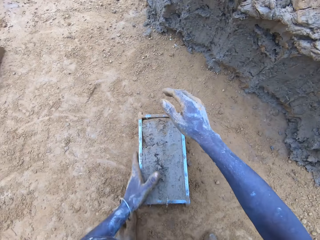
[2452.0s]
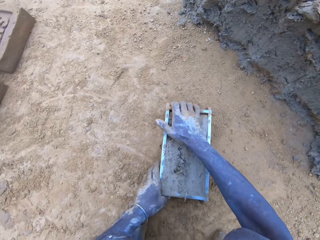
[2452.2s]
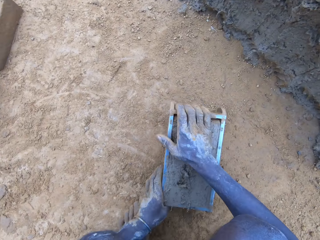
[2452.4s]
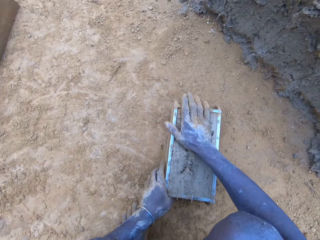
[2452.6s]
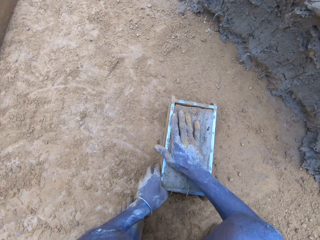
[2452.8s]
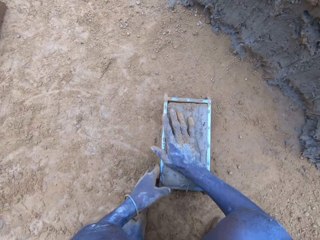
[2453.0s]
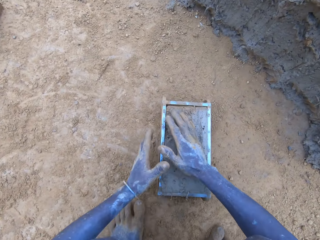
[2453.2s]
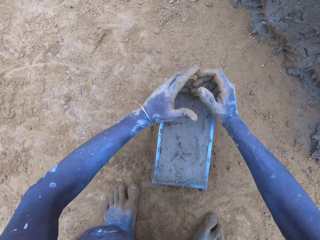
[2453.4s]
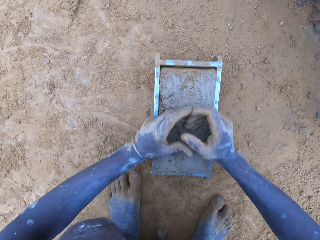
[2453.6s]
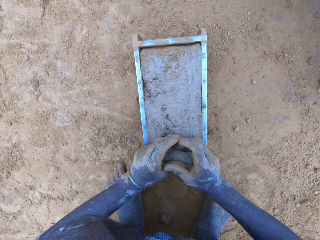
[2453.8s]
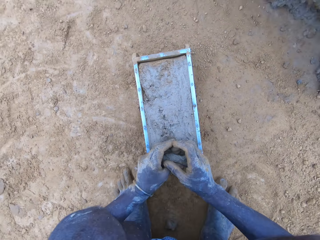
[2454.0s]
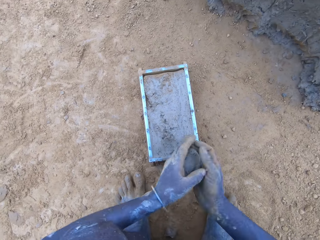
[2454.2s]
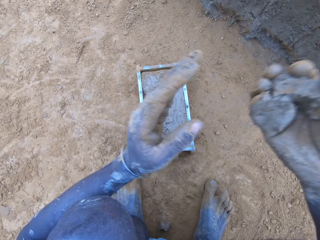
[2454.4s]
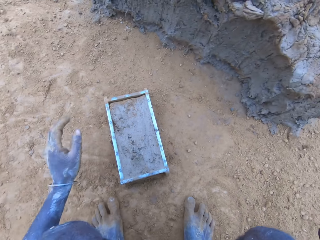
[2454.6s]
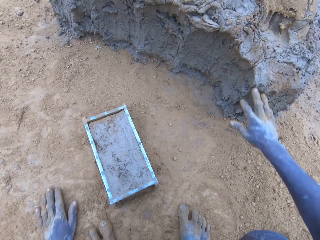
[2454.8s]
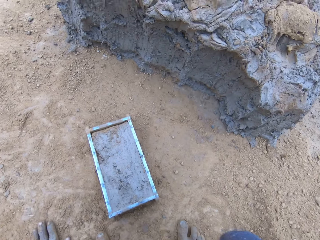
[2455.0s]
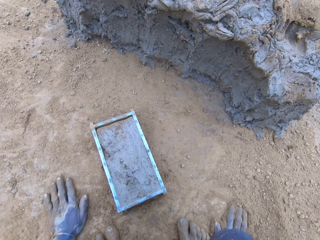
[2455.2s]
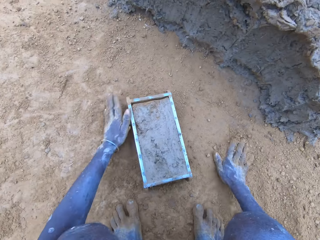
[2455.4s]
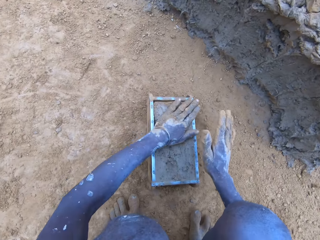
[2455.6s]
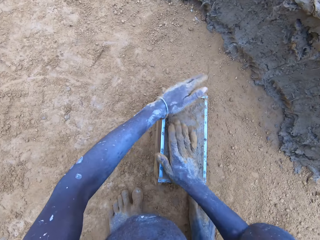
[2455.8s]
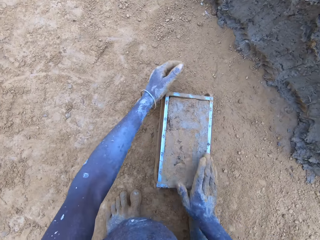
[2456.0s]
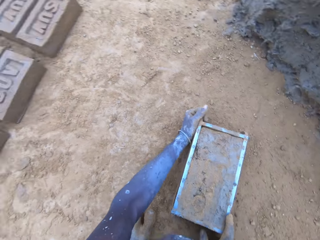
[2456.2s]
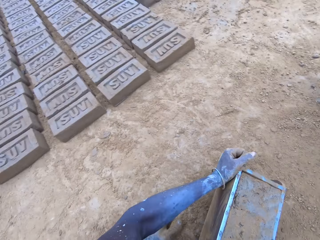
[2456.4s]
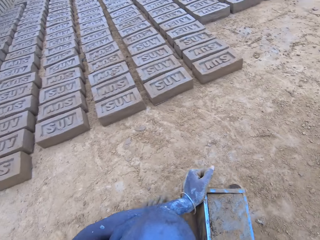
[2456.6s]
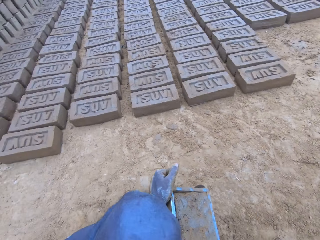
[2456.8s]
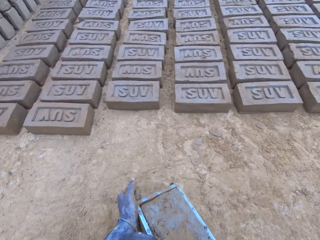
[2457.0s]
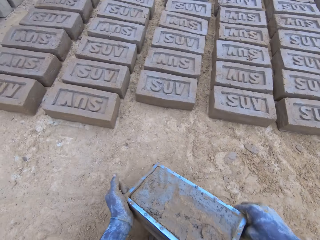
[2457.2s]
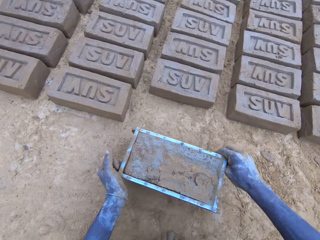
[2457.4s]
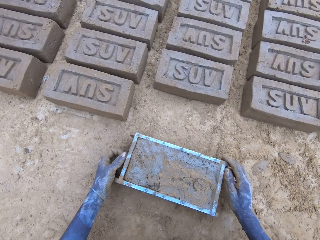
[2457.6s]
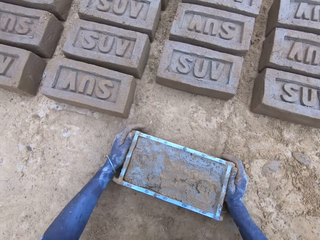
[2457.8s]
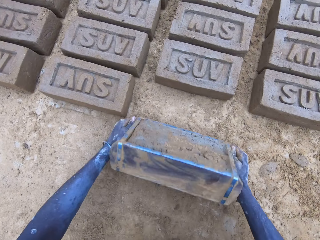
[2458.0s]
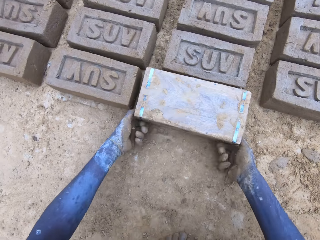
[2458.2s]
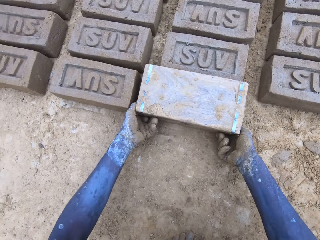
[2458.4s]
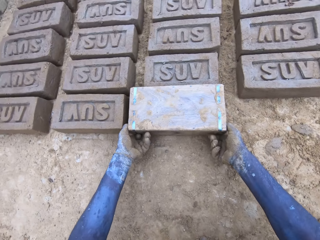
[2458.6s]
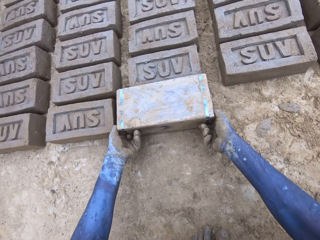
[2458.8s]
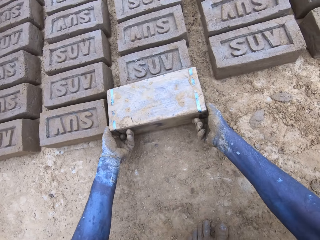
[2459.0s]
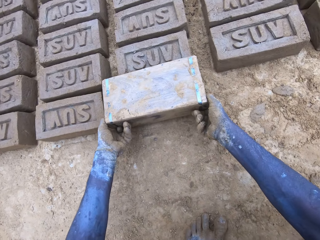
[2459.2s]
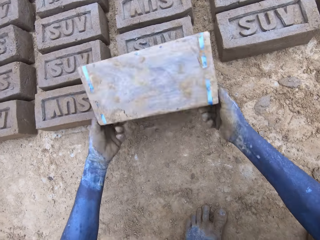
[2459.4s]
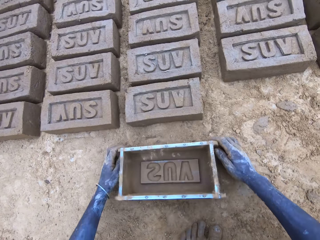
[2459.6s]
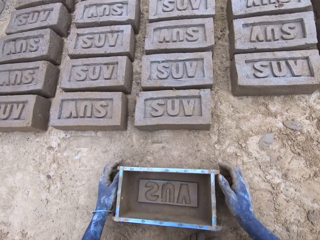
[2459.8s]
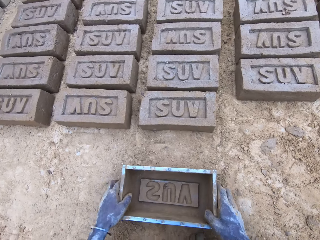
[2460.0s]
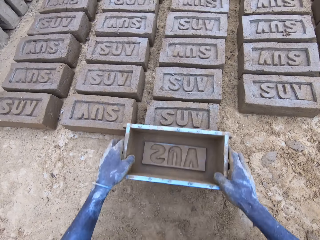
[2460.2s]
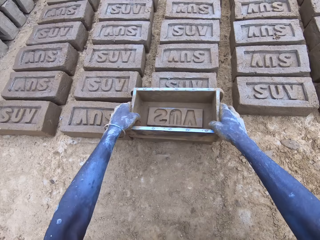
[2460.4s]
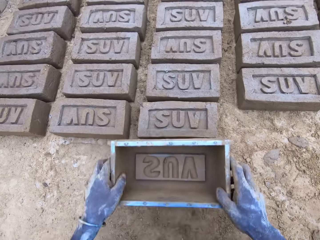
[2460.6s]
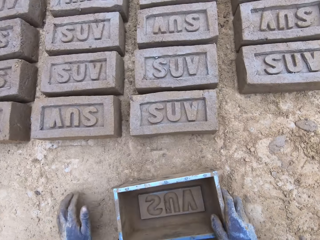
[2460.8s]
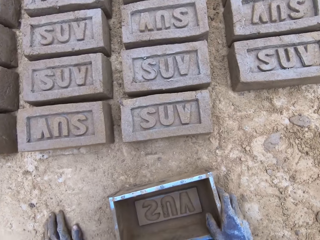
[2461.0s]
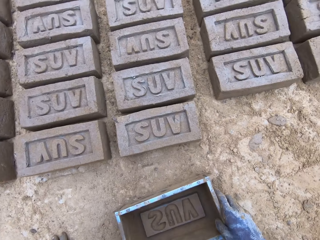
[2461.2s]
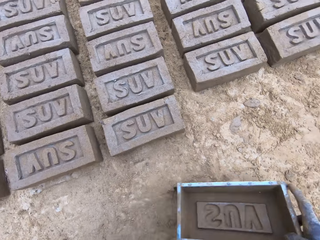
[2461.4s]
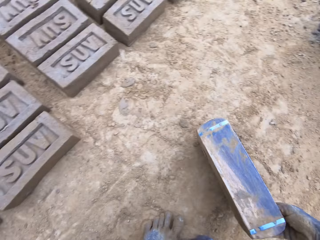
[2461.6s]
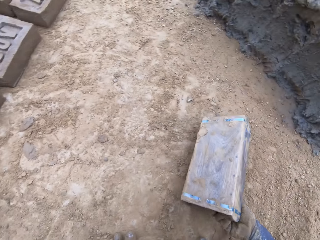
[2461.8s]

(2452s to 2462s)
The camera wearer puts the mud on the hill of mud. They remove the excess mud from the wooden brick moulder. They put the mud on the hill of mud. They carry the wooden brick moulder with mud. They put the wooden brick moulder on the ground. They pour the mud in the wooden brick moulder on the ground. They put the wooden brick moulder on the ground again. They flip back the wooden brick moulder to produce a mud brick.

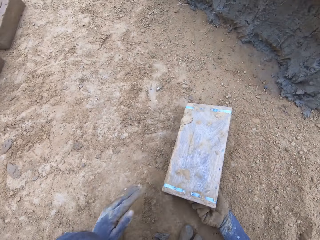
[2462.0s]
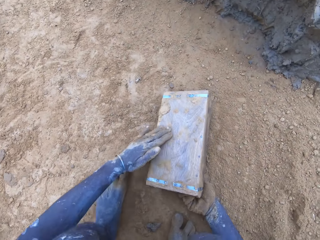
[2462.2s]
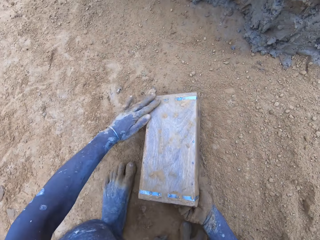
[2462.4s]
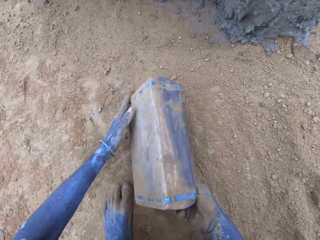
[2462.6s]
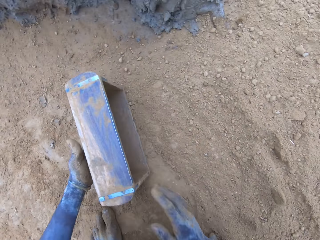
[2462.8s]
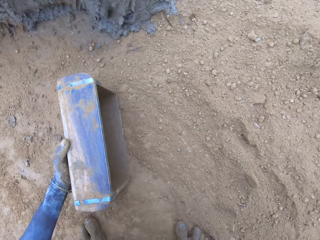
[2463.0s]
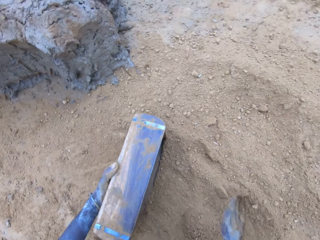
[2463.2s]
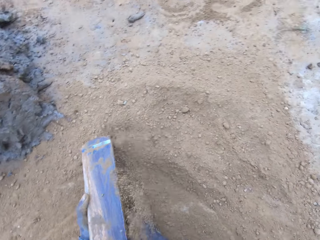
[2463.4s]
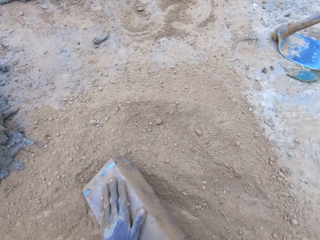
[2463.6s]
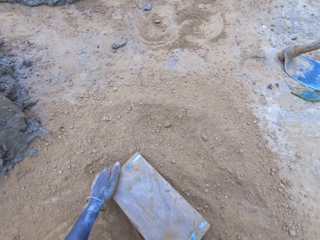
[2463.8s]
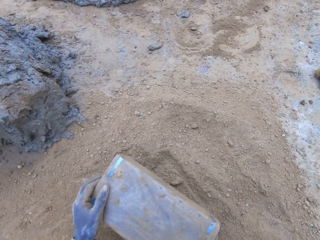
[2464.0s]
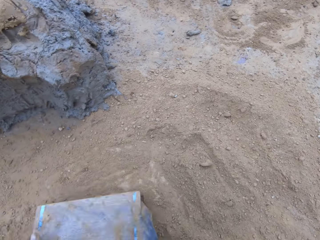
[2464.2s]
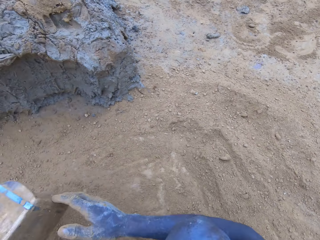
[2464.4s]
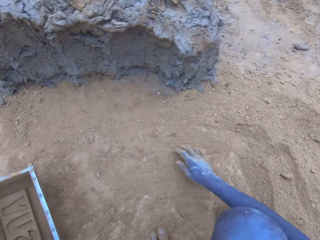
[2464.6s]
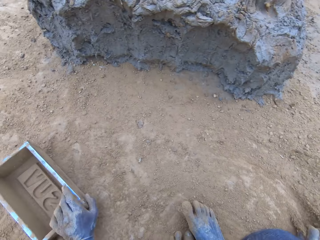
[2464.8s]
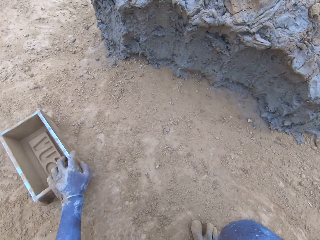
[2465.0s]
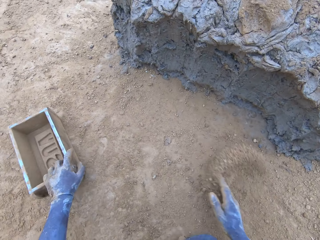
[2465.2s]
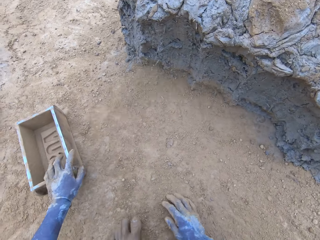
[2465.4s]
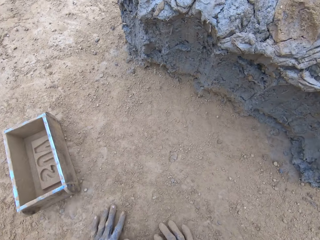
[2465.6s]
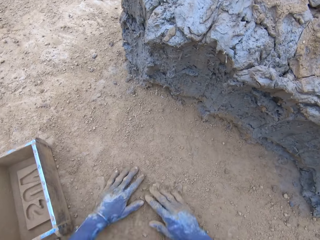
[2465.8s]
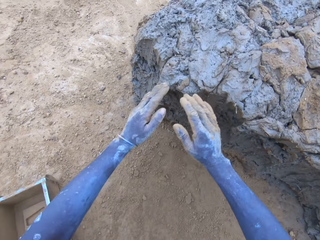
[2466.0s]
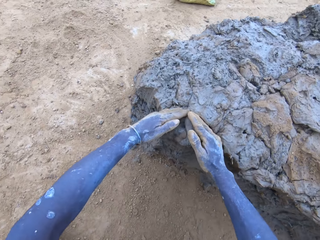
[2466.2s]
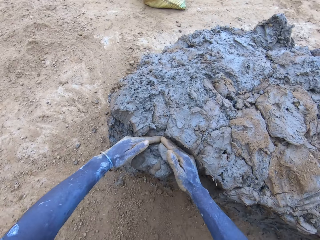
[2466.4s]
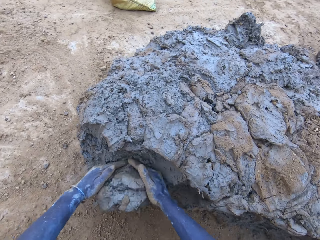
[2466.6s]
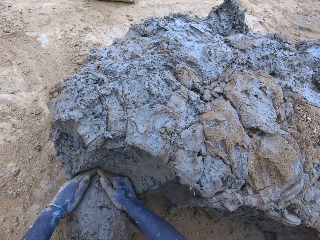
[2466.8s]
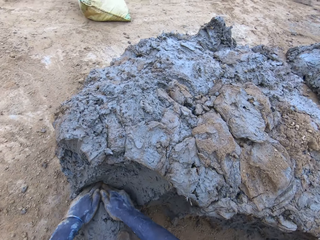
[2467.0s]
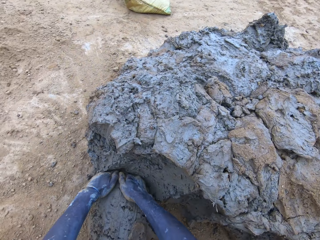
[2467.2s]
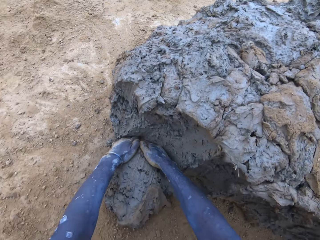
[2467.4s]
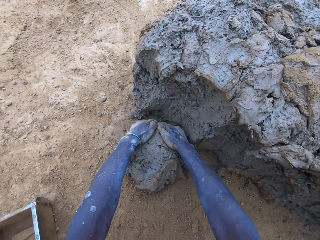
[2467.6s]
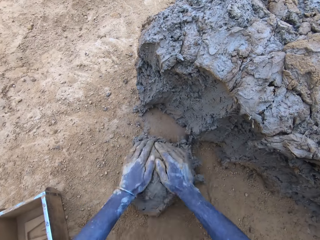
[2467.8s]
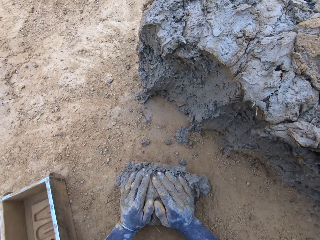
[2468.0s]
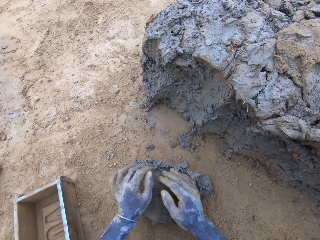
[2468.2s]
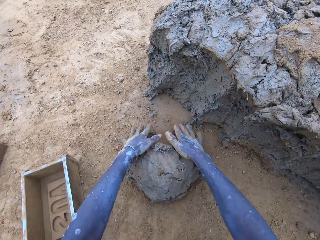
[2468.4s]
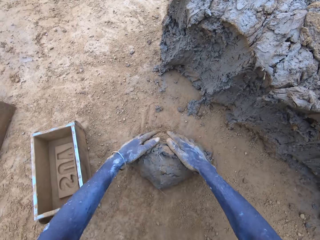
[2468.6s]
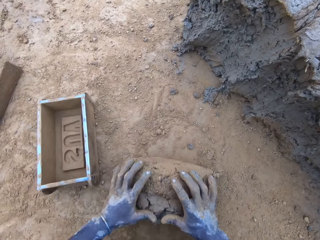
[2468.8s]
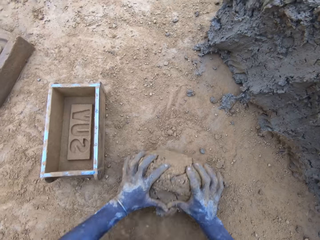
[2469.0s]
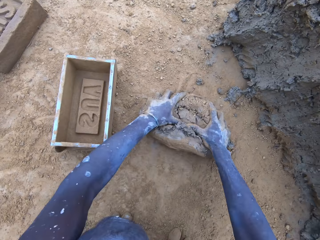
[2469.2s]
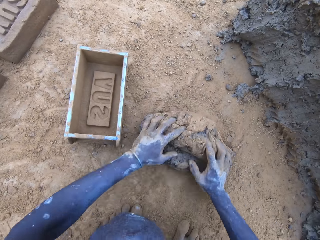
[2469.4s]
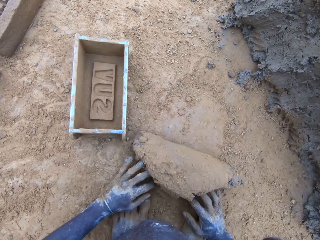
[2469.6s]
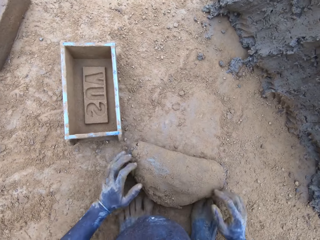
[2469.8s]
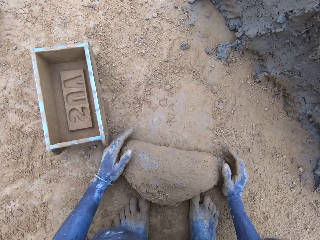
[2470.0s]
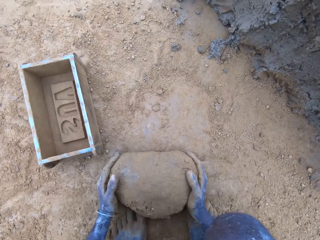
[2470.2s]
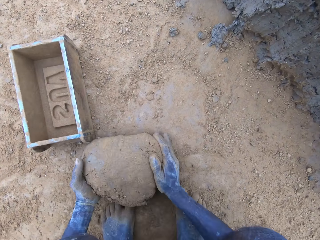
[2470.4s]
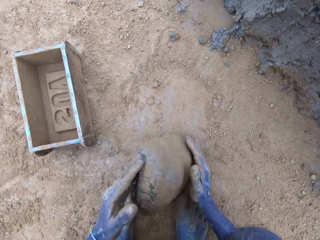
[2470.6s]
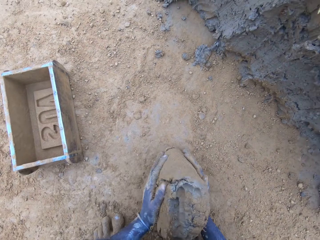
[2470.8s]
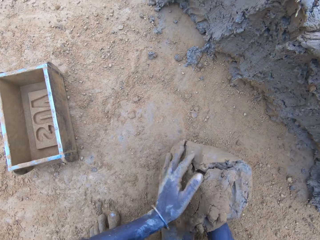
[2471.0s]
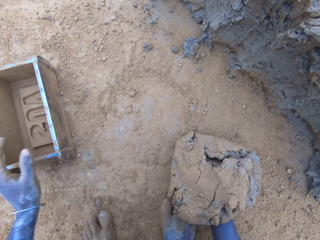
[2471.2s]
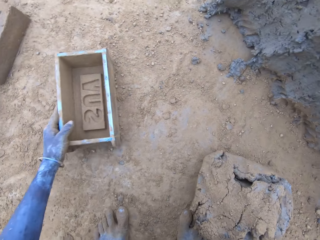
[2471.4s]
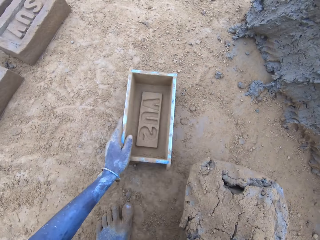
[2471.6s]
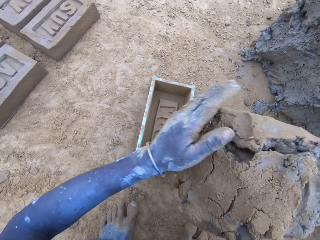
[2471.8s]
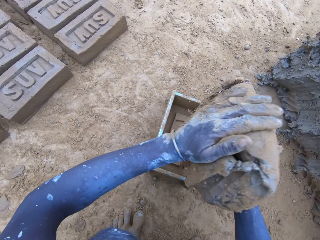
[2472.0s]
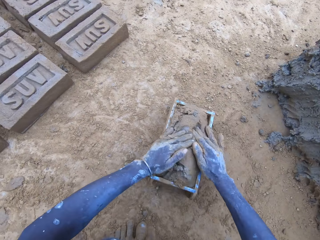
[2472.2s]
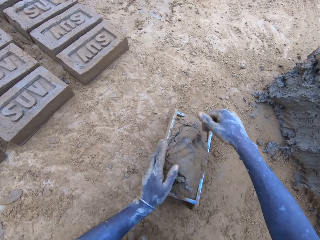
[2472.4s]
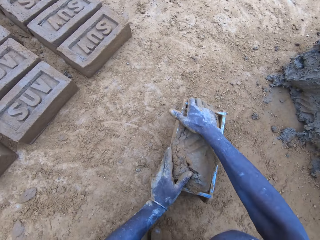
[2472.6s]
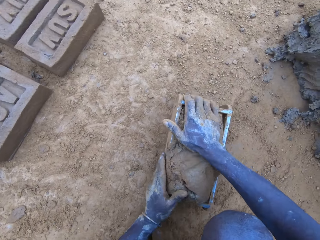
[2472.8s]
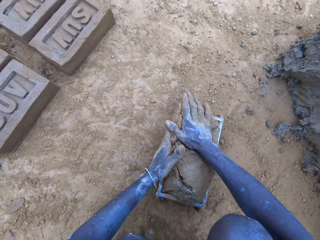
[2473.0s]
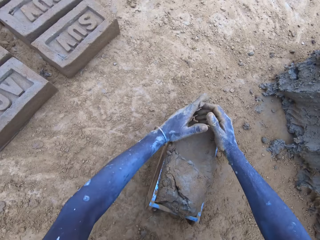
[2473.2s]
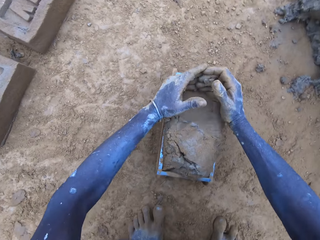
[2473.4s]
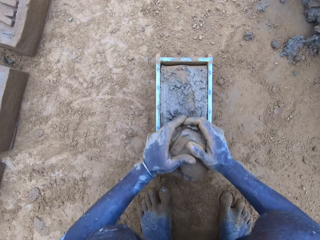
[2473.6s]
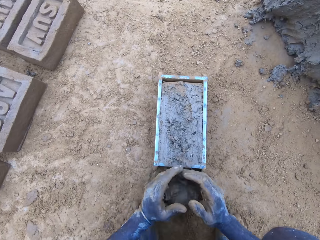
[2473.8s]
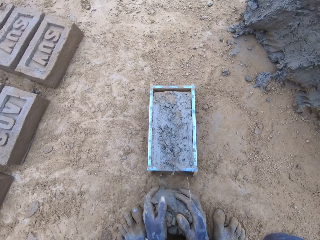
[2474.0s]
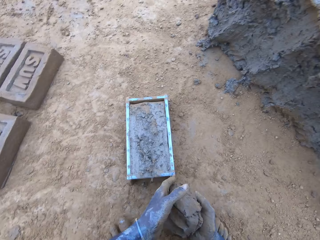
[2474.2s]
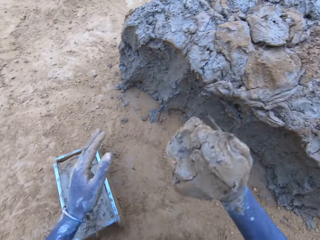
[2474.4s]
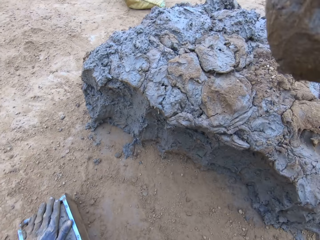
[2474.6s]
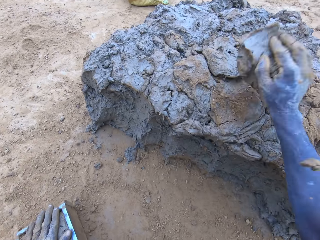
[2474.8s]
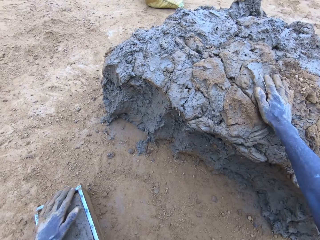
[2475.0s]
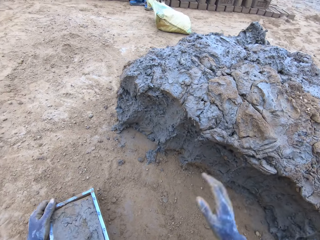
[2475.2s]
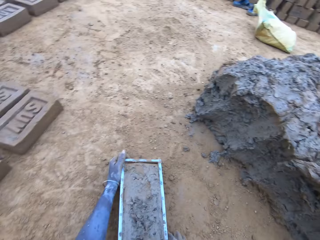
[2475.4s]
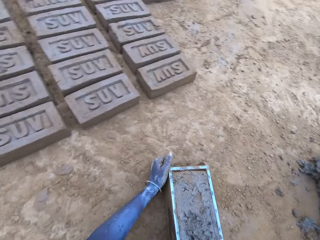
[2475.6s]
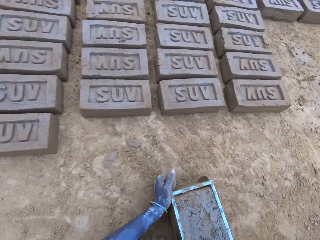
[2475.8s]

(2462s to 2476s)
The camera wearer puts soil in the wooden brick moulder. They pour the soil from the wooden brick moulder. They put the wooden brick moulder on the ground. They scoop mud. They cut the mud with hands. They roll the mud on the ground. They move the wooden brick moulder closer to them. They put the mud in the wooden brick moulder. They press the mud in the wooden brick moulder. They remove the excess mud from the wooden brick moulder. They put the mud on the hill of mud.
